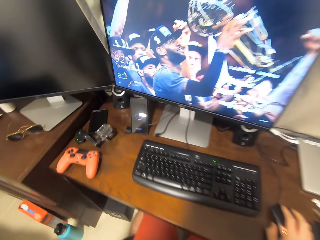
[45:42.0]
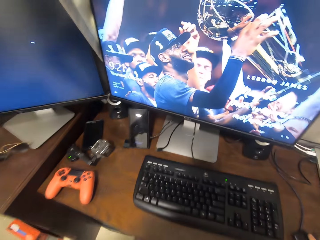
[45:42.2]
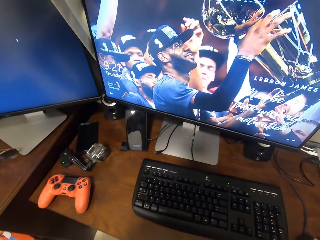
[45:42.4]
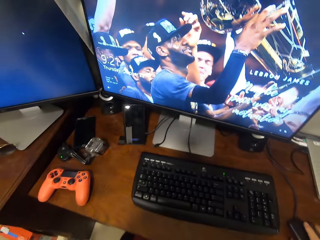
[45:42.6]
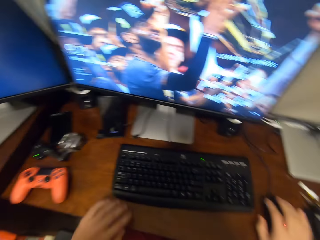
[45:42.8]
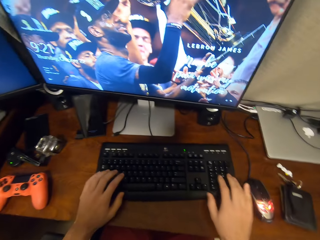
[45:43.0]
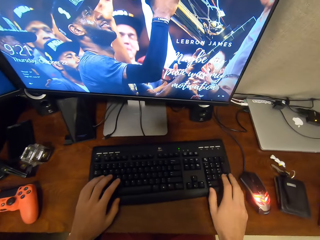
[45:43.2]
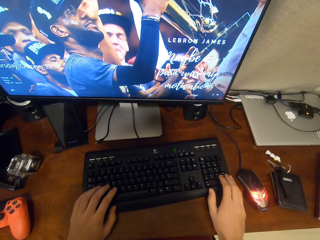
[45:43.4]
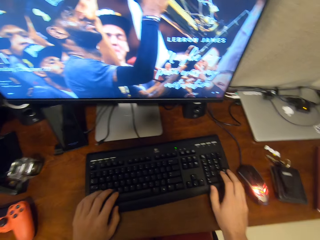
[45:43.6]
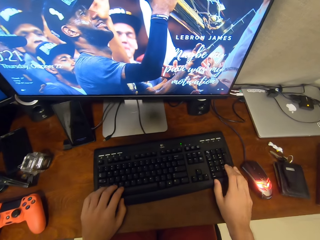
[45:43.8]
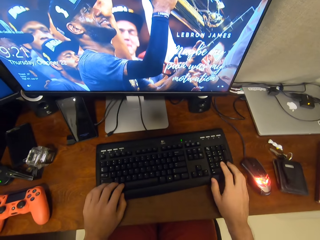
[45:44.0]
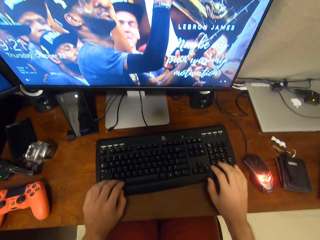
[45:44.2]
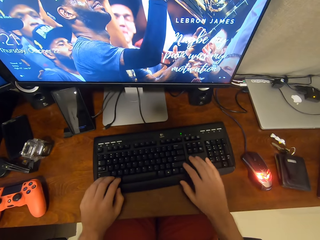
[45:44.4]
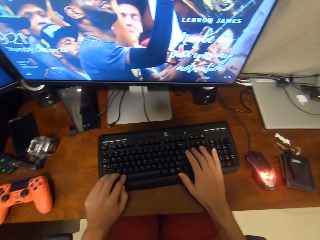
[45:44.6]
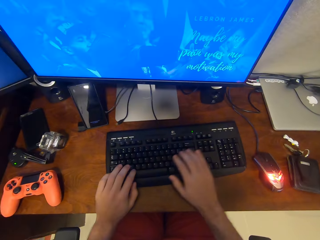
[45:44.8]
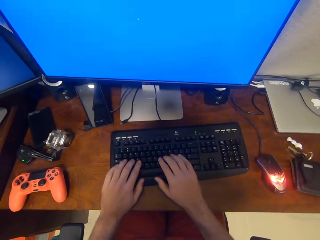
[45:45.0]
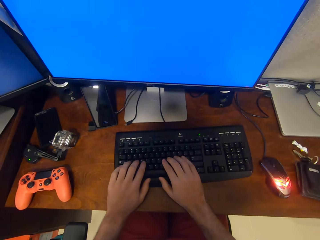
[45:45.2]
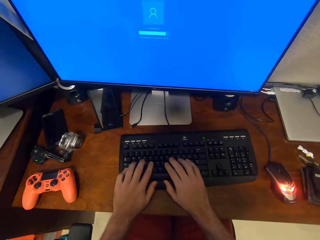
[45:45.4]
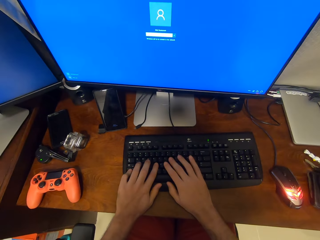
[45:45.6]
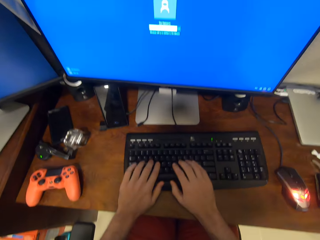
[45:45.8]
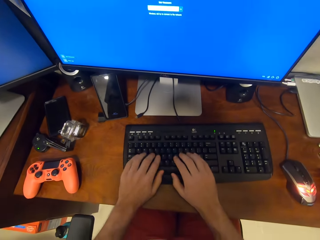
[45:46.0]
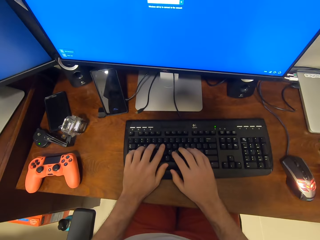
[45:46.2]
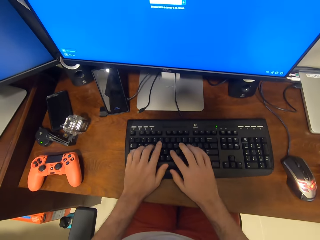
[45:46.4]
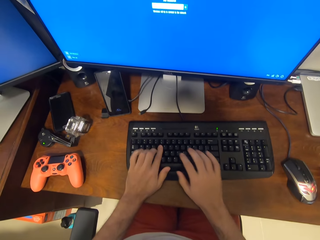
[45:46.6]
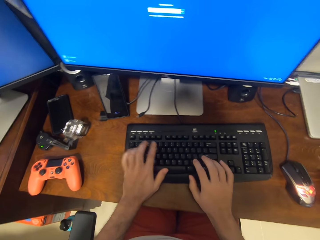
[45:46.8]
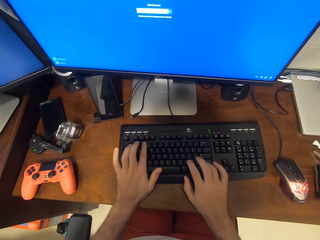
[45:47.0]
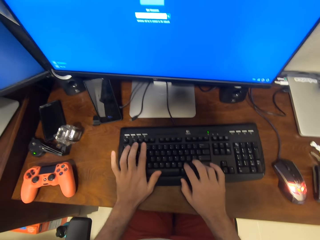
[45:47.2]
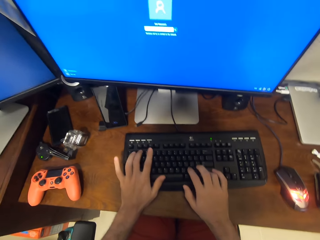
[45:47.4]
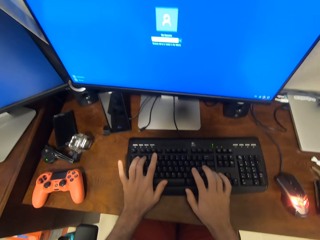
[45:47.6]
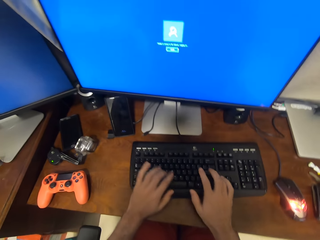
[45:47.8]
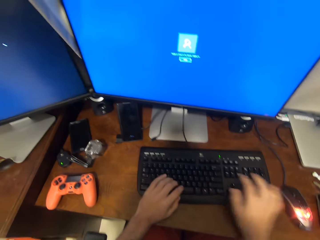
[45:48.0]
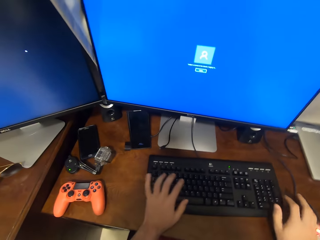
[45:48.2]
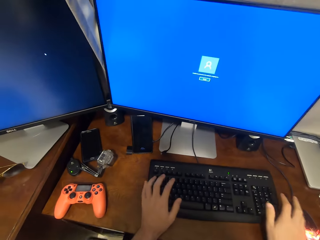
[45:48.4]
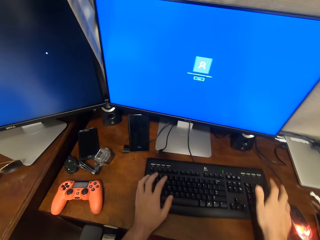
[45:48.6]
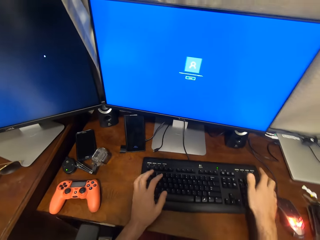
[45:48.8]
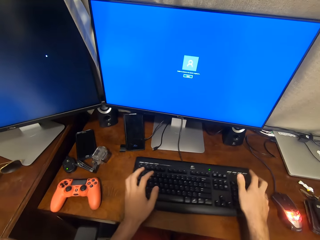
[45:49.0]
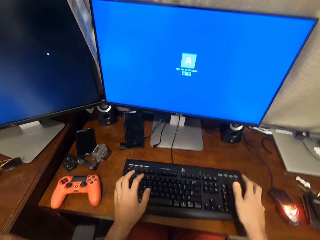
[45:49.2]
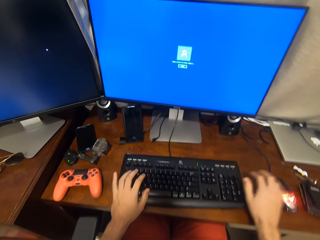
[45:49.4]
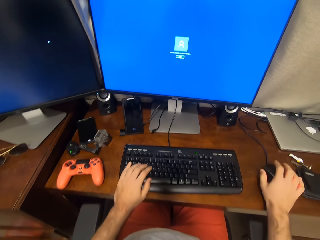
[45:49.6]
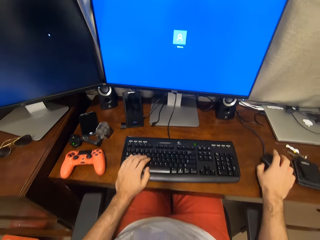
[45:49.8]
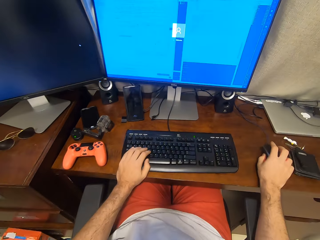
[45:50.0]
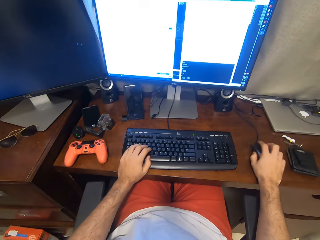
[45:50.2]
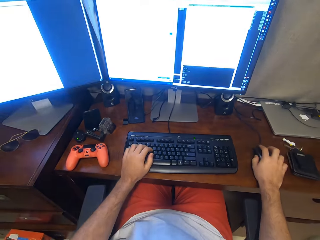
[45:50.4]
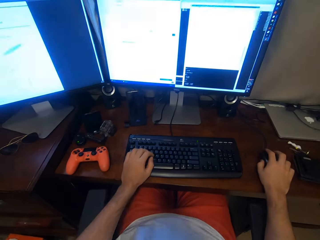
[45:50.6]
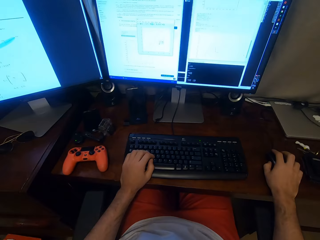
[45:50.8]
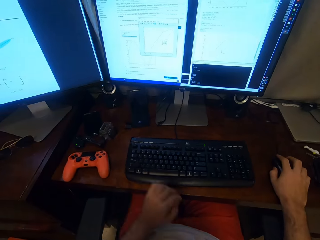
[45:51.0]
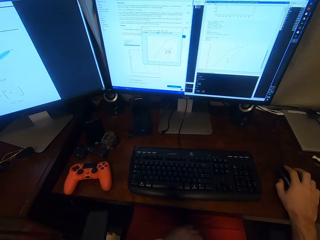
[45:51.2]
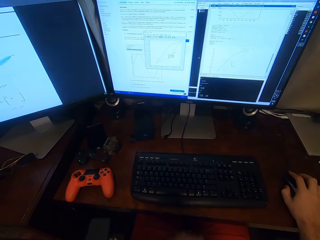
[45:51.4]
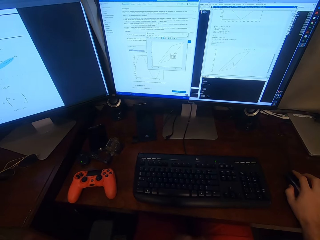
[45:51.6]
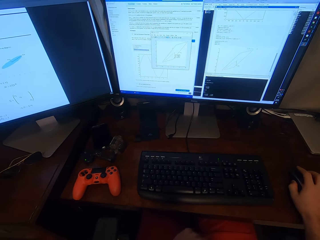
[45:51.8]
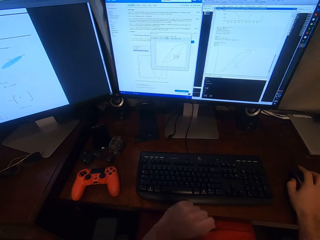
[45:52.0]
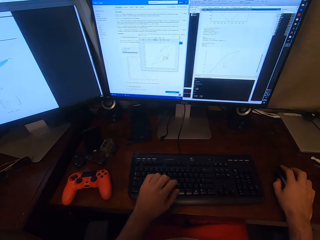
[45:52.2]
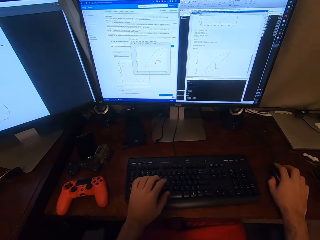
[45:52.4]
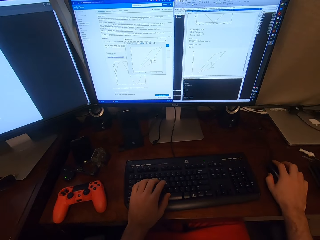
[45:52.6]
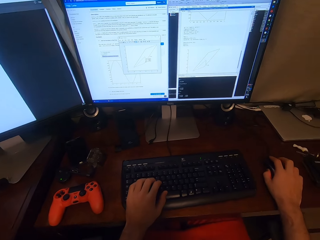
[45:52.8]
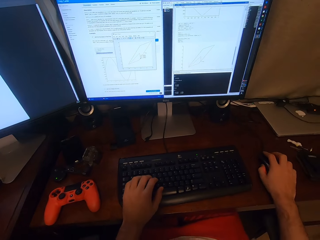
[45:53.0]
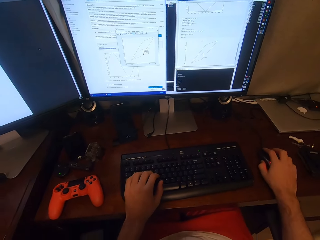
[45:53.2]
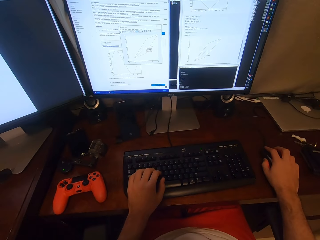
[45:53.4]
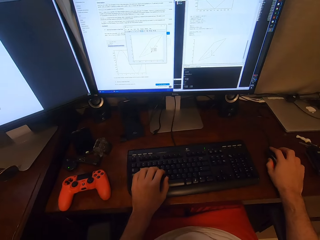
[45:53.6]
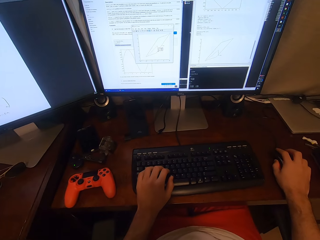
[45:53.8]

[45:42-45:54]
The camera wearer presses a mouse. They open a computer. They type on the keyboard. They move the keyboard on the table and take the mouse.

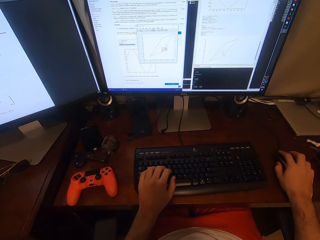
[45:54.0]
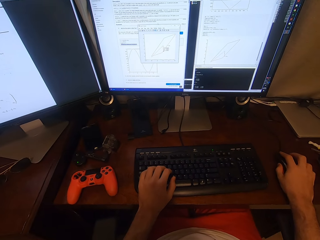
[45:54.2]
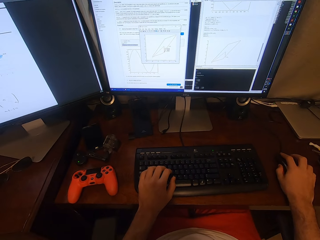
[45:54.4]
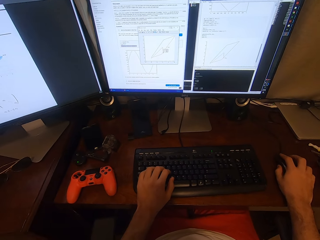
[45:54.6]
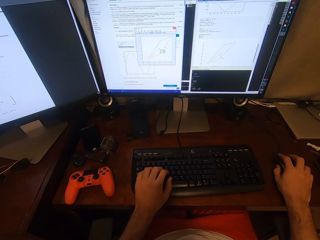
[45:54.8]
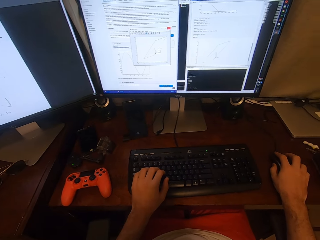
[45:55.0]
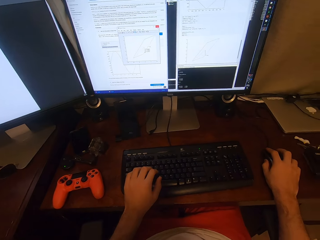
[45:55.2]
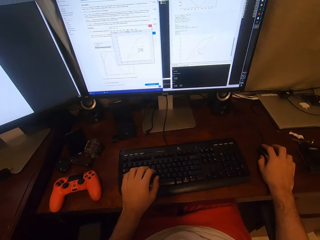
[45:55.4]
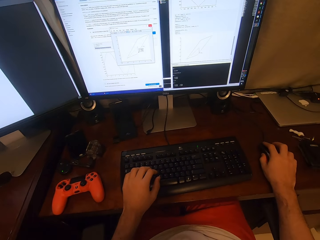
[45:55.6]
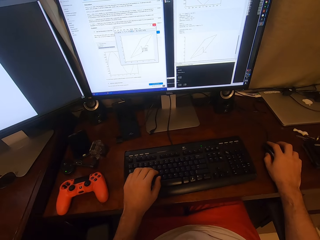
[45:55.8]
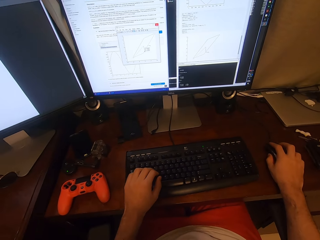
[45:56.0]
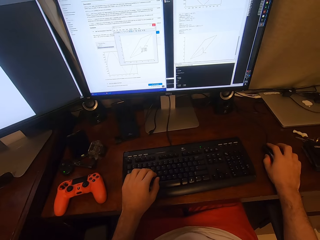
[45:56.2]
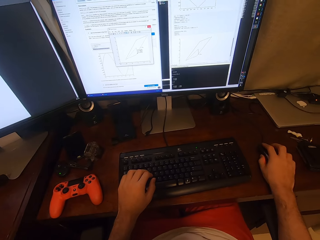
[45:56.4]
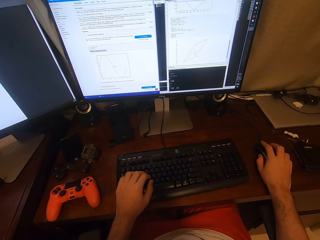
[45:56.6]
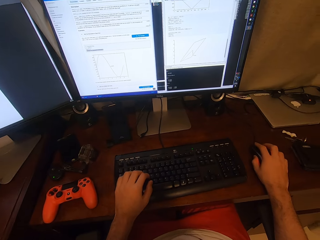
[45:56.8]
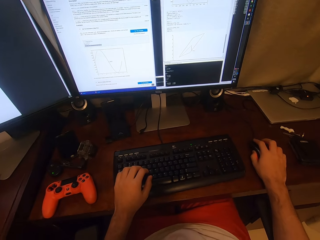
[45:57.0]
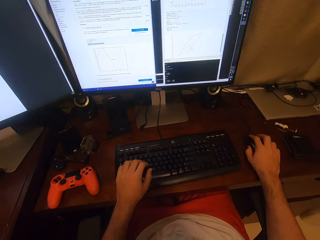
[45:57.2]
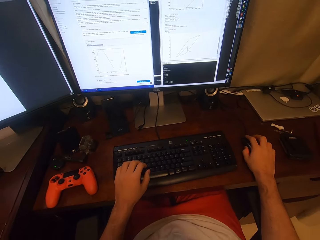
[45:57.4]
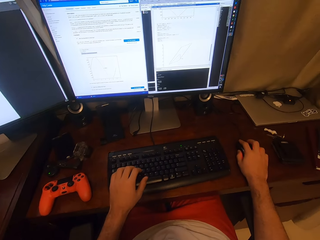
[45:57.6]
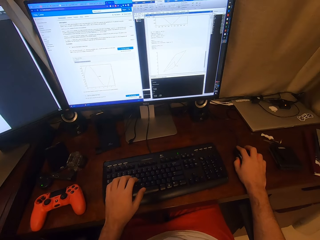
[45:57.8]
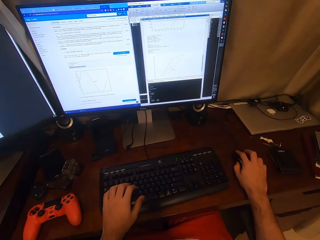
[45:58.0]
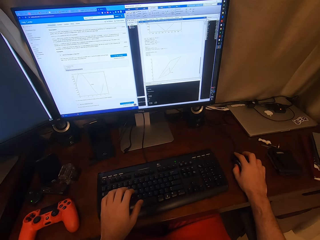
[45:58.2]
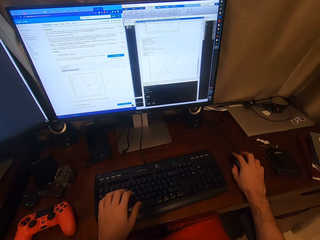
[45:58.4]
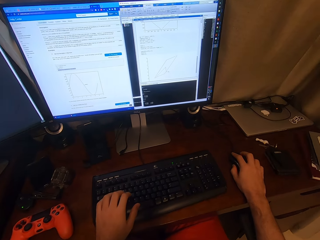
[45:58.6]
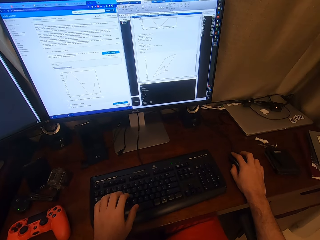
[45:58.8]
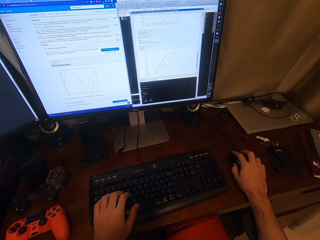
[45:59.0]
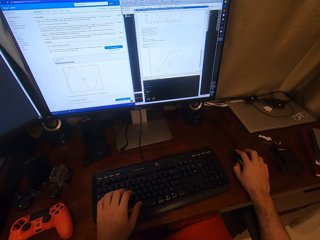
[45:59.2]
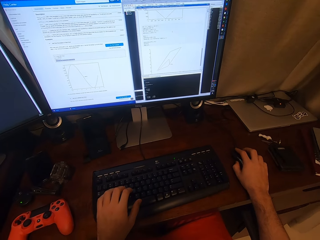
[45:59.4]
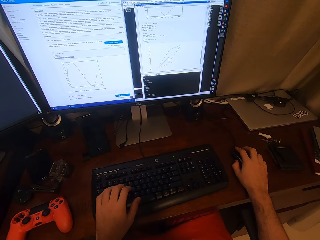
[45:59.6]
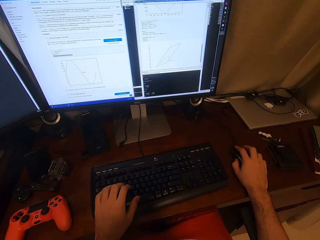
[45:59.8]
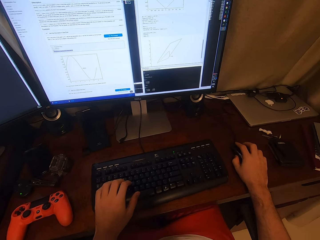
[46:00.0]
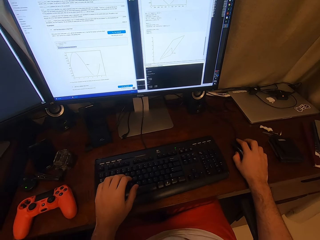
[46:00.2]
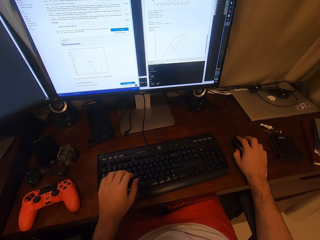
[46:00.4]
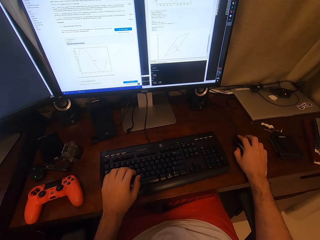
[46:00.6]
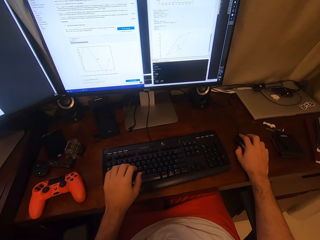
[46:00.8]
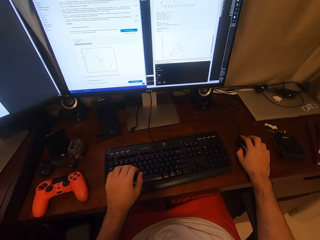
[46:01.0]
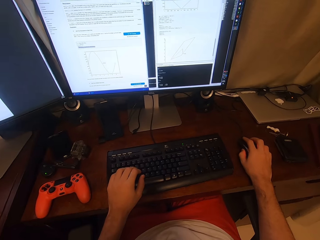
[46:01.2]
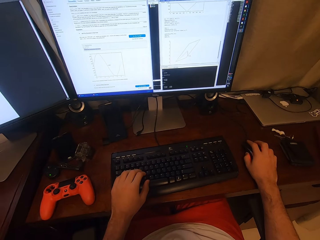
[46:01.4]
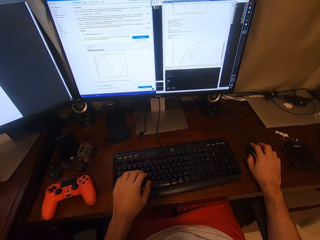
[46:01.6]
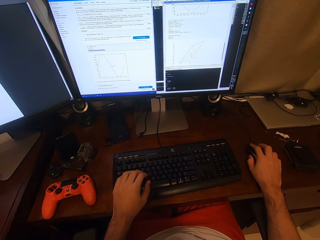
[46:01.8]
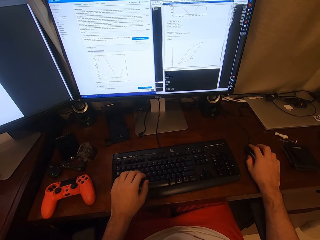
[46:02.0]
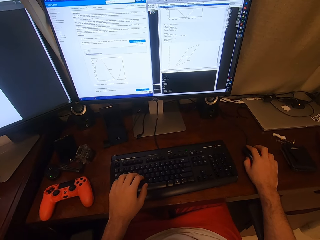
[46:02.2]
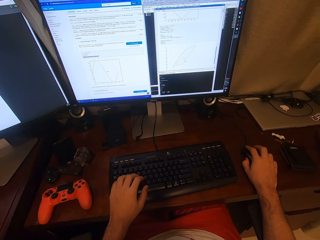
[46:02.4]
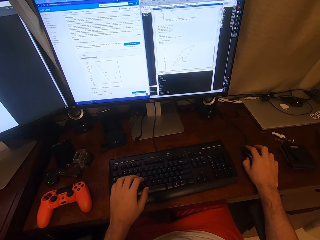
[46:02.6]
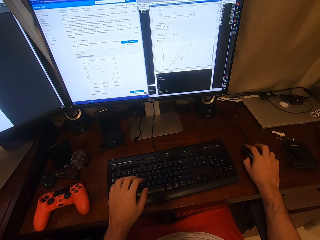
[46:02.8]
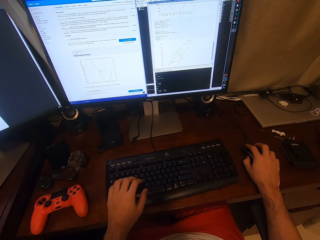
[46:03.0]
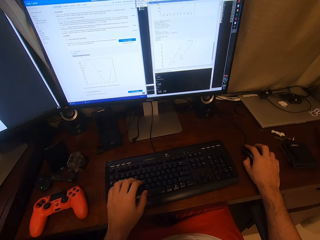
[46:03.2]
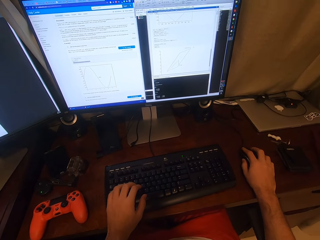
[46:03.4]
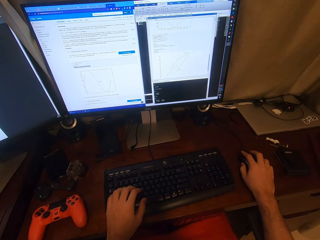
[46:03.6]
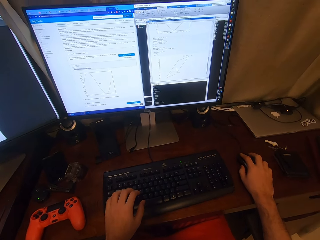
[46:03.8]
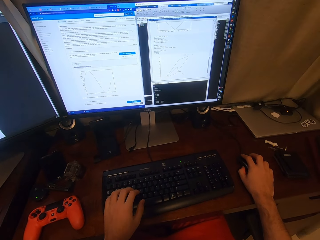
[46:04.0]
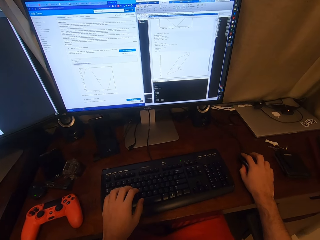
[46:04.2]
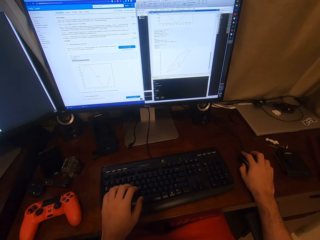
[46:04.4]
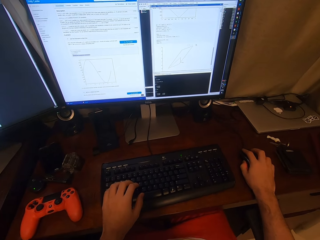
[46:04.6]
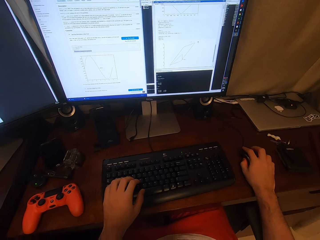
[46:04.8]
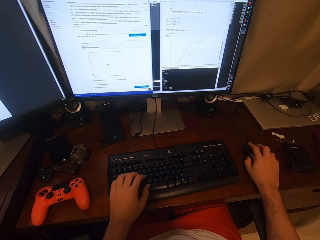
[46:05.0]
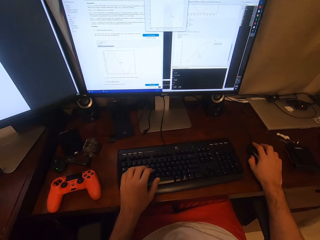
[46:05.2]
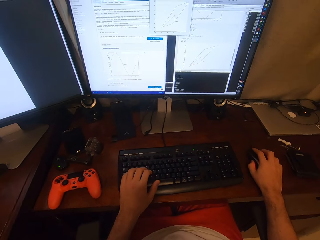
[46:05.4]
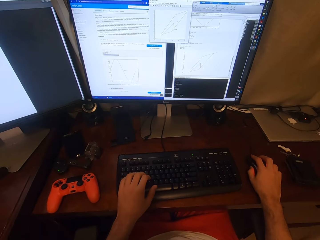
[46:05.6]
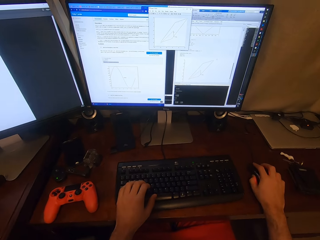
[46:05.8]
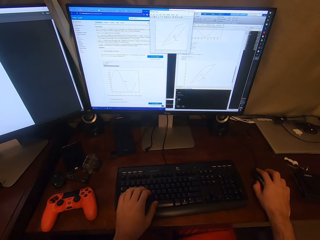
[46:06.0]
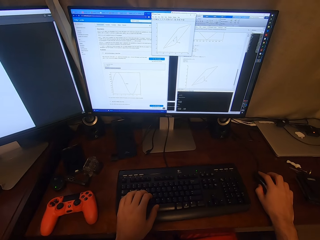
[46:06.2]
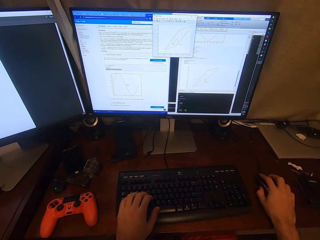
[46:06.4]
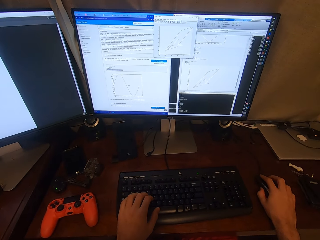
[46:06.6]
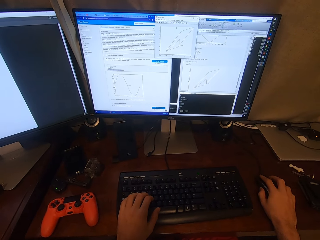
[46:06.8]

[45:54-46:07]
The camera wearer browses a computer. They operate the computer. They click a mouse.
